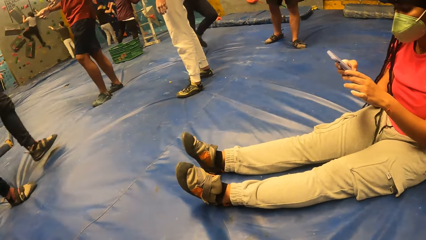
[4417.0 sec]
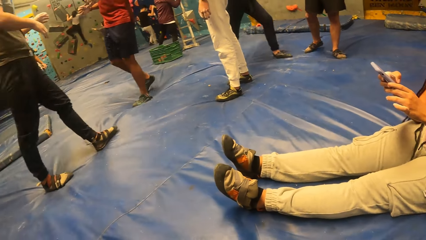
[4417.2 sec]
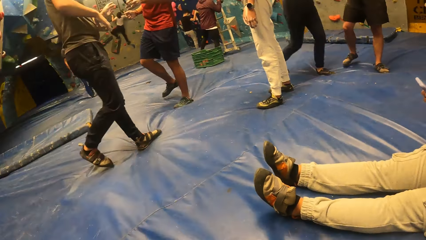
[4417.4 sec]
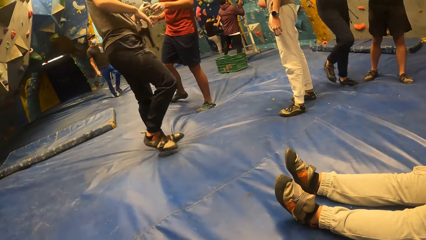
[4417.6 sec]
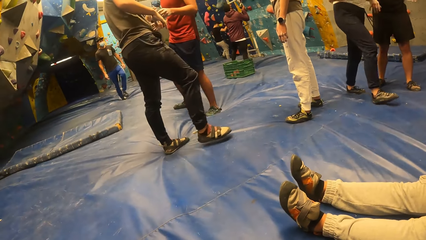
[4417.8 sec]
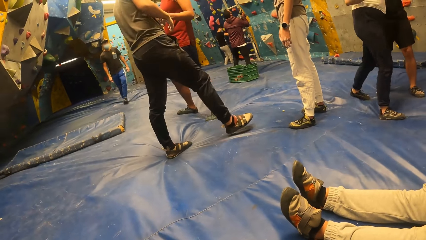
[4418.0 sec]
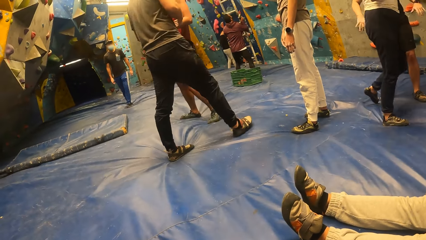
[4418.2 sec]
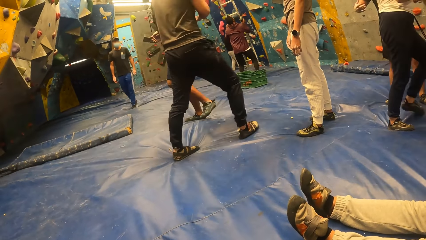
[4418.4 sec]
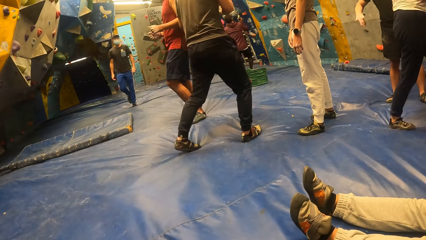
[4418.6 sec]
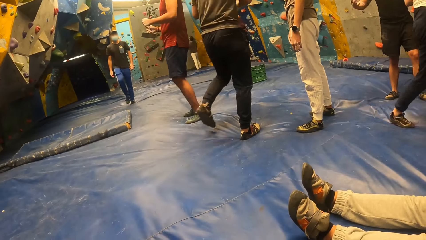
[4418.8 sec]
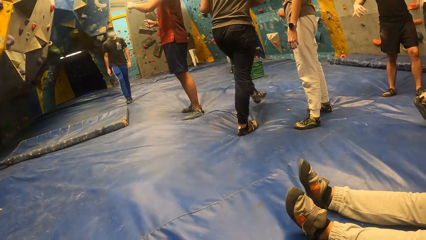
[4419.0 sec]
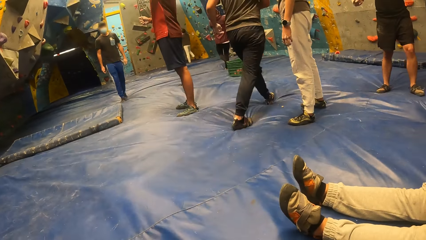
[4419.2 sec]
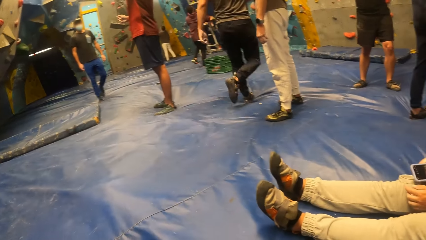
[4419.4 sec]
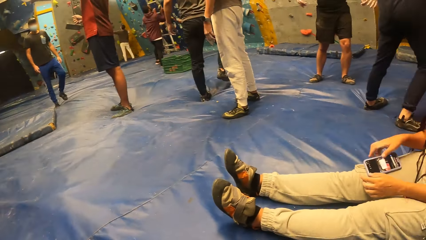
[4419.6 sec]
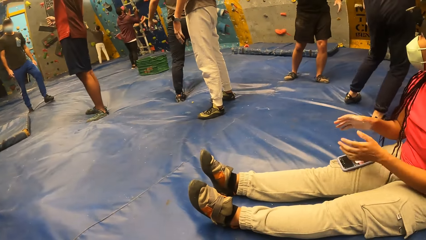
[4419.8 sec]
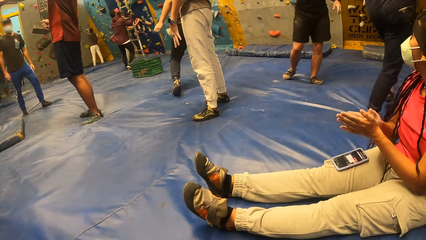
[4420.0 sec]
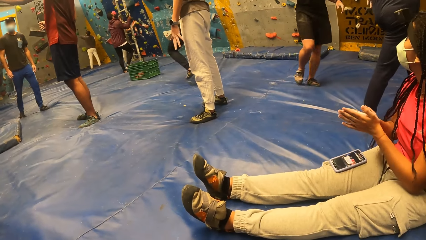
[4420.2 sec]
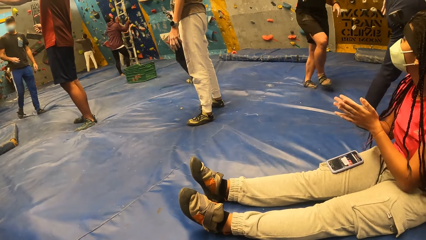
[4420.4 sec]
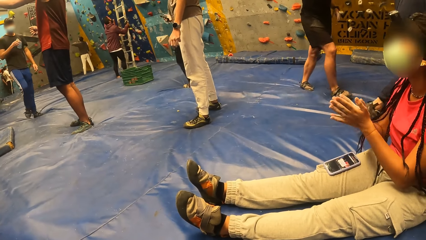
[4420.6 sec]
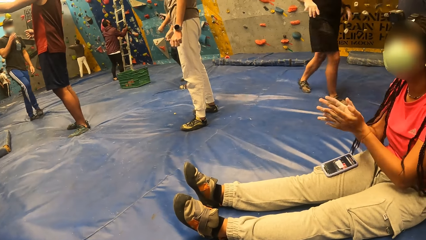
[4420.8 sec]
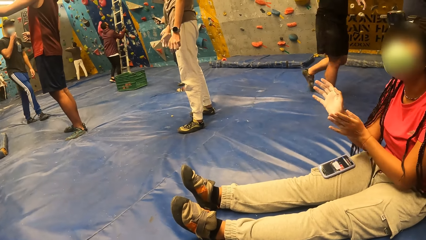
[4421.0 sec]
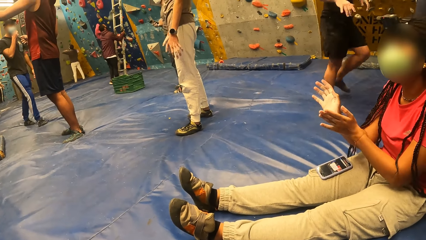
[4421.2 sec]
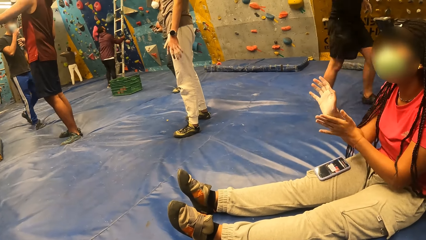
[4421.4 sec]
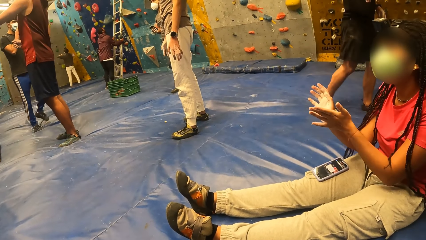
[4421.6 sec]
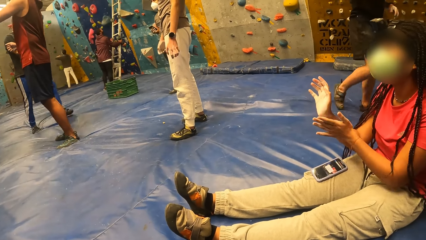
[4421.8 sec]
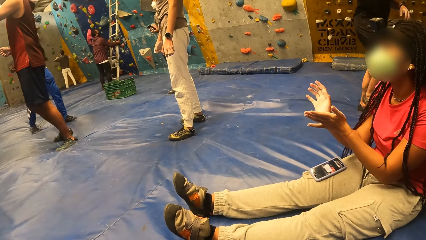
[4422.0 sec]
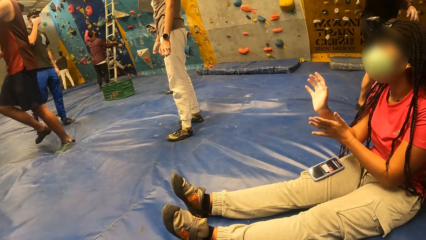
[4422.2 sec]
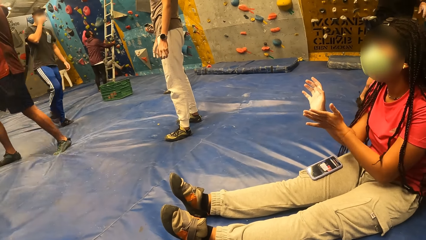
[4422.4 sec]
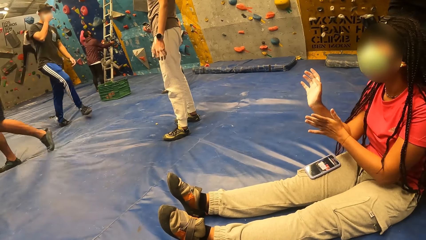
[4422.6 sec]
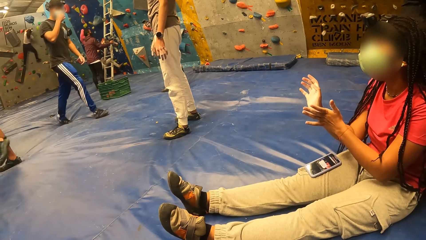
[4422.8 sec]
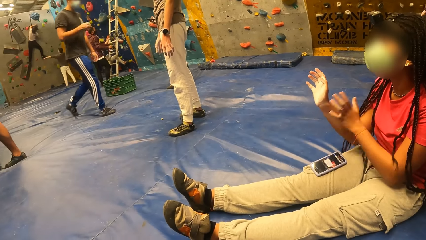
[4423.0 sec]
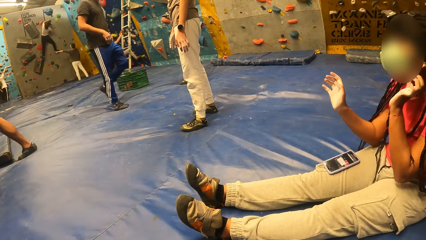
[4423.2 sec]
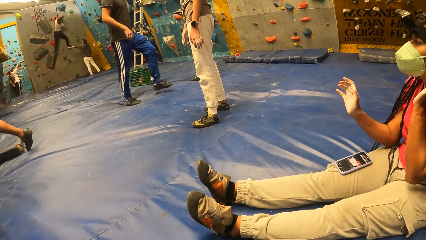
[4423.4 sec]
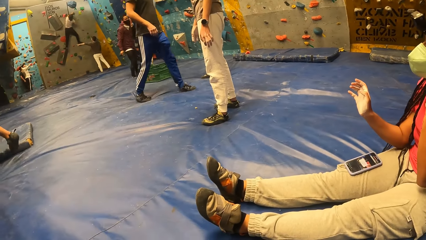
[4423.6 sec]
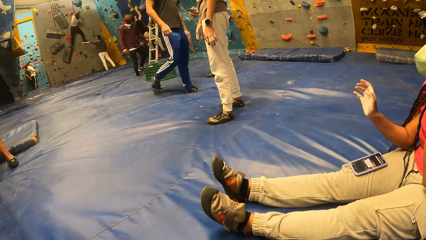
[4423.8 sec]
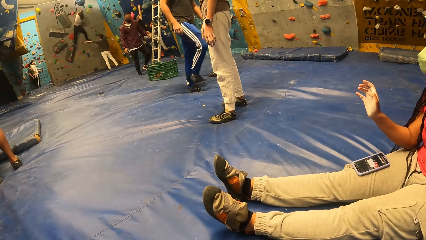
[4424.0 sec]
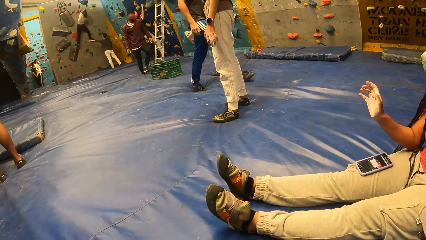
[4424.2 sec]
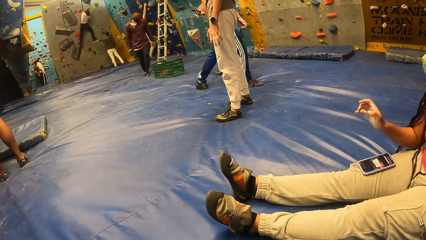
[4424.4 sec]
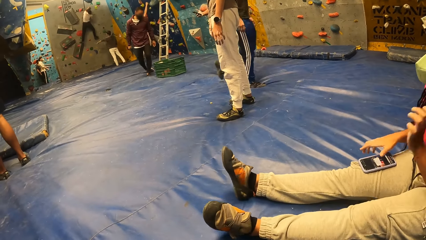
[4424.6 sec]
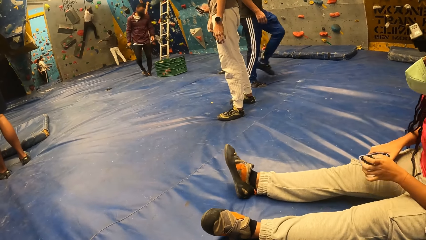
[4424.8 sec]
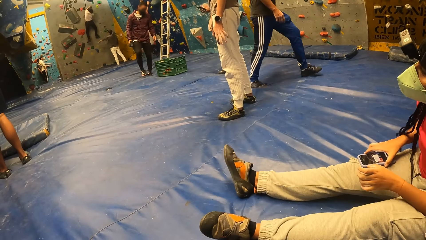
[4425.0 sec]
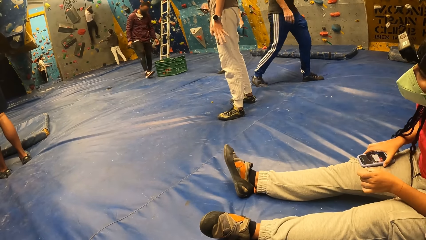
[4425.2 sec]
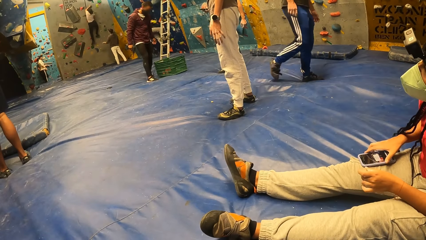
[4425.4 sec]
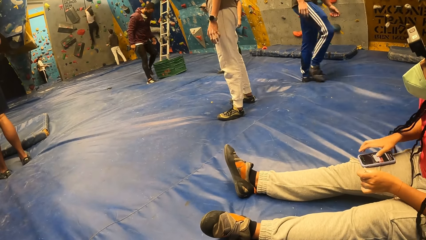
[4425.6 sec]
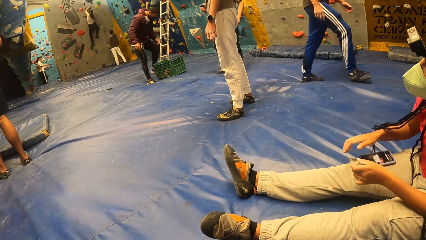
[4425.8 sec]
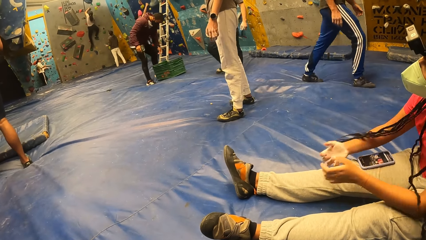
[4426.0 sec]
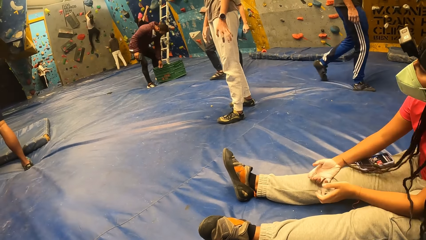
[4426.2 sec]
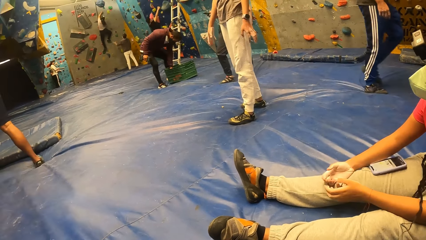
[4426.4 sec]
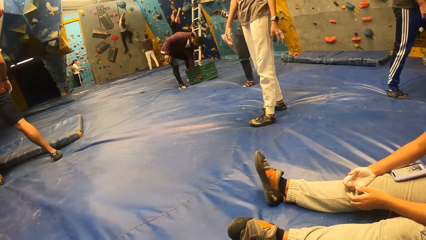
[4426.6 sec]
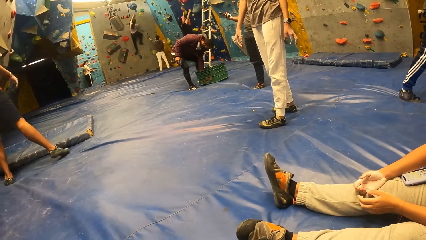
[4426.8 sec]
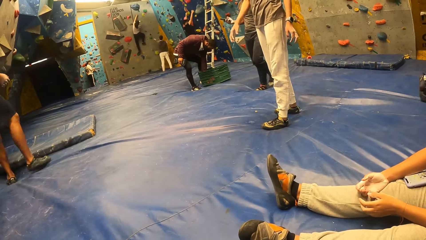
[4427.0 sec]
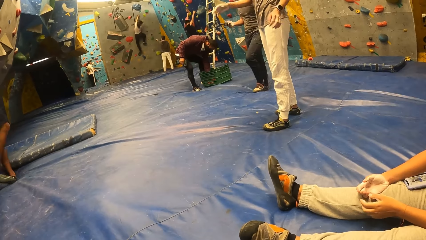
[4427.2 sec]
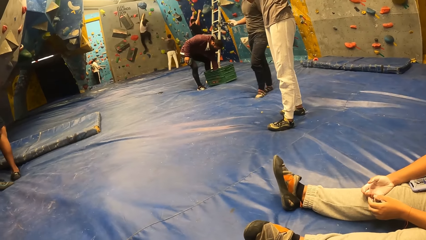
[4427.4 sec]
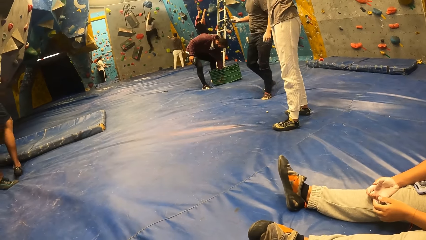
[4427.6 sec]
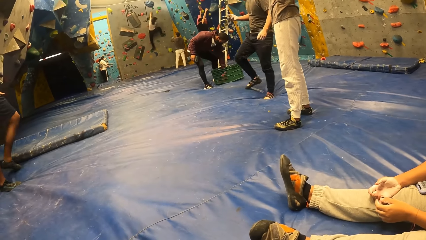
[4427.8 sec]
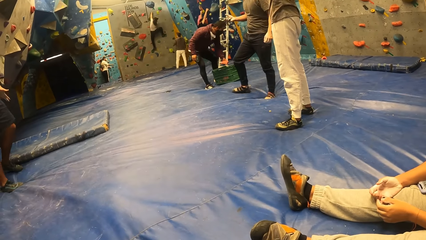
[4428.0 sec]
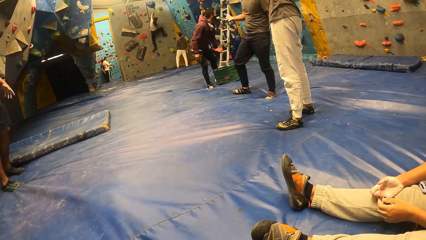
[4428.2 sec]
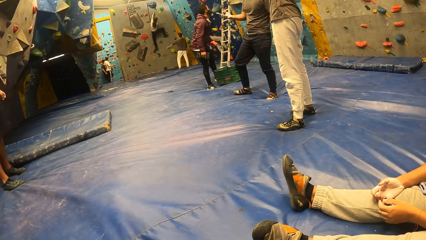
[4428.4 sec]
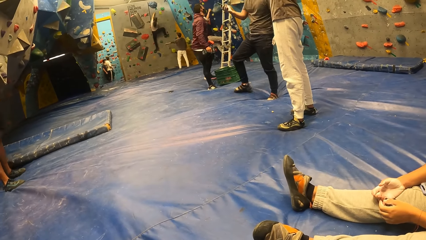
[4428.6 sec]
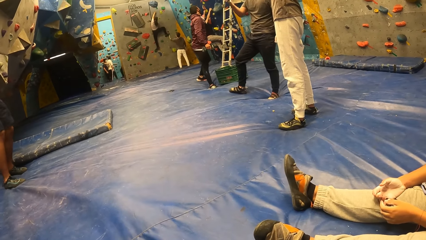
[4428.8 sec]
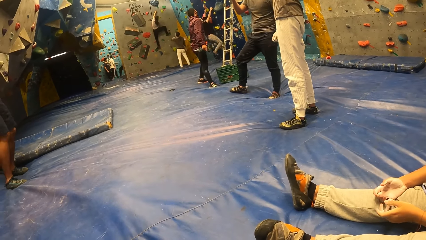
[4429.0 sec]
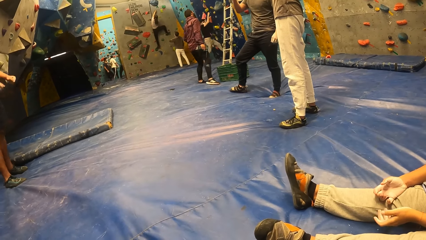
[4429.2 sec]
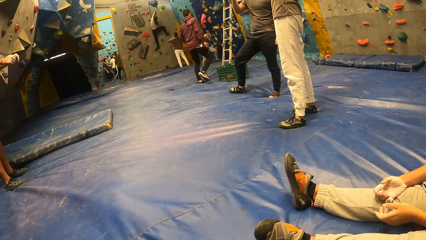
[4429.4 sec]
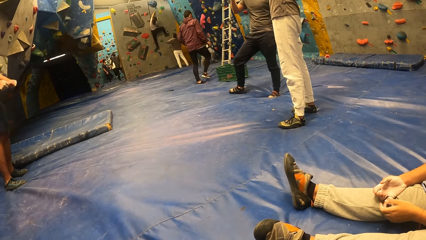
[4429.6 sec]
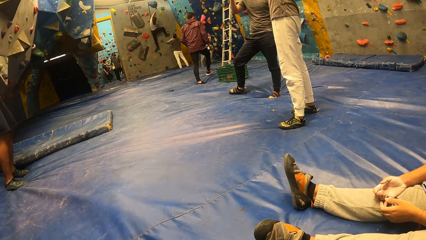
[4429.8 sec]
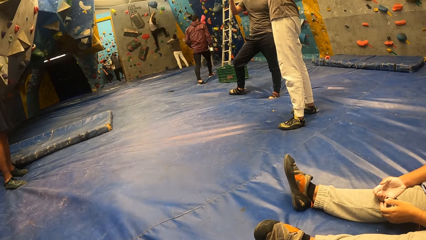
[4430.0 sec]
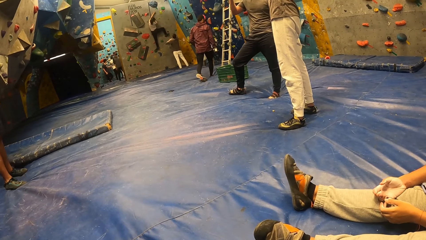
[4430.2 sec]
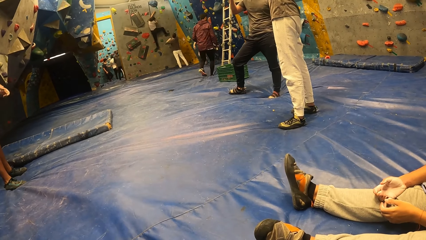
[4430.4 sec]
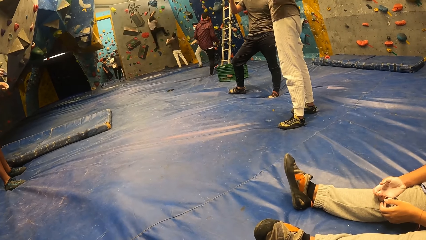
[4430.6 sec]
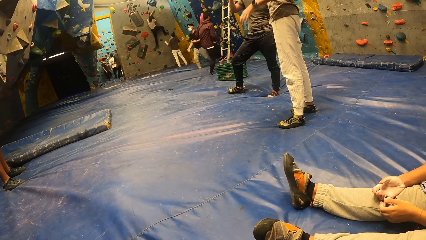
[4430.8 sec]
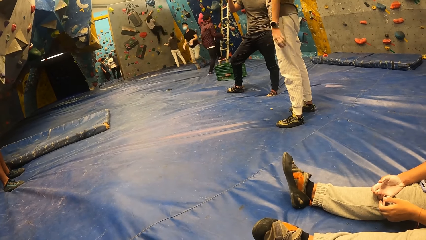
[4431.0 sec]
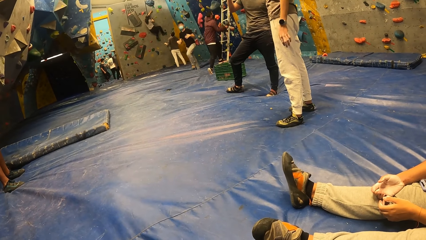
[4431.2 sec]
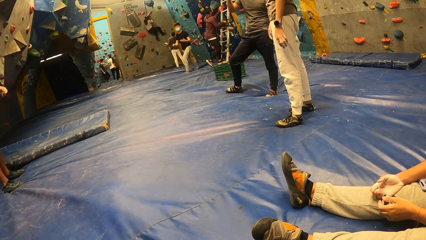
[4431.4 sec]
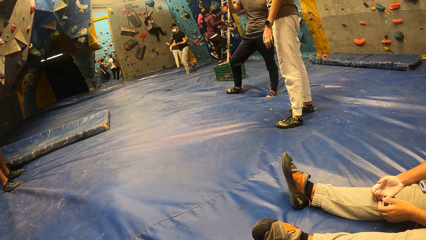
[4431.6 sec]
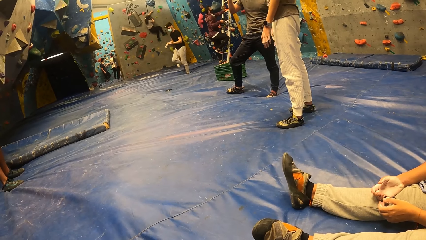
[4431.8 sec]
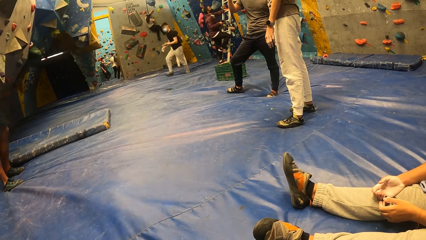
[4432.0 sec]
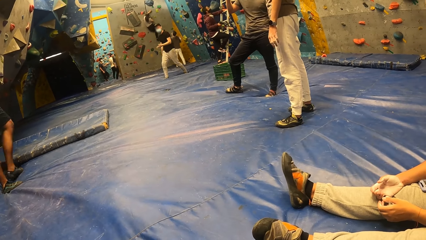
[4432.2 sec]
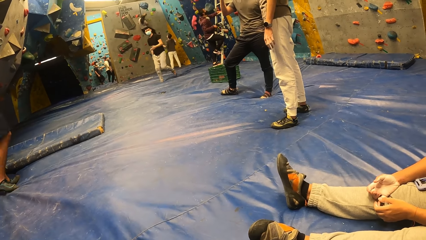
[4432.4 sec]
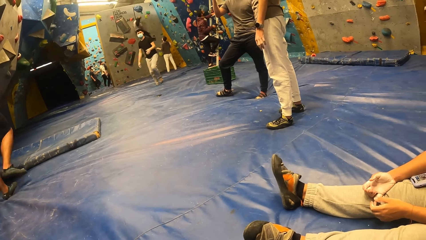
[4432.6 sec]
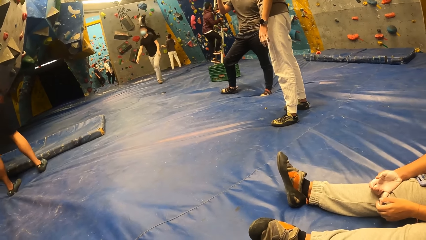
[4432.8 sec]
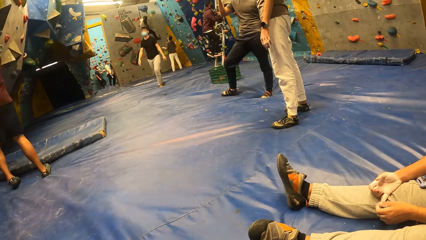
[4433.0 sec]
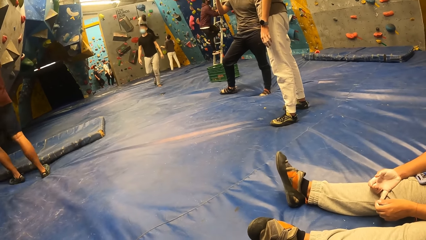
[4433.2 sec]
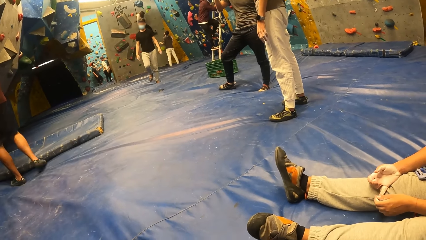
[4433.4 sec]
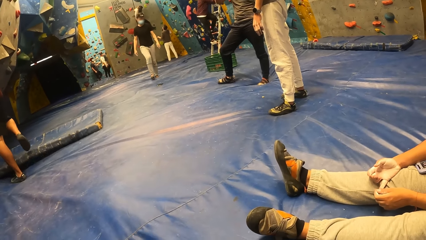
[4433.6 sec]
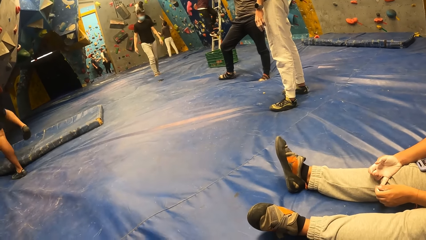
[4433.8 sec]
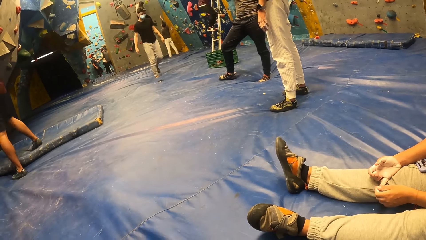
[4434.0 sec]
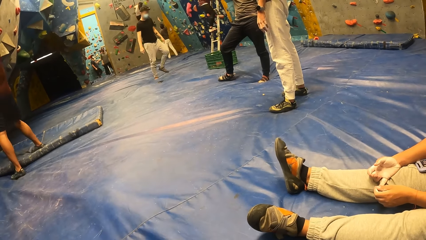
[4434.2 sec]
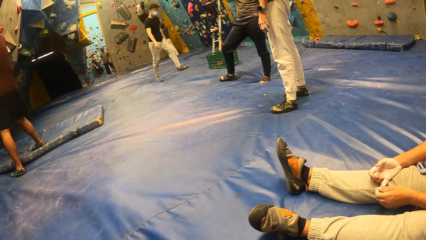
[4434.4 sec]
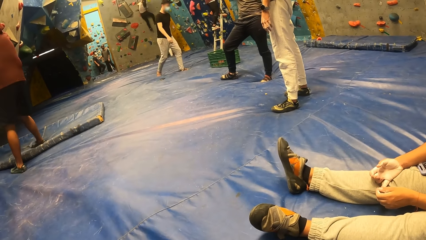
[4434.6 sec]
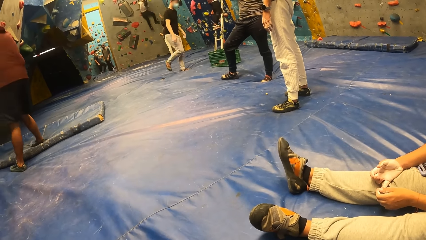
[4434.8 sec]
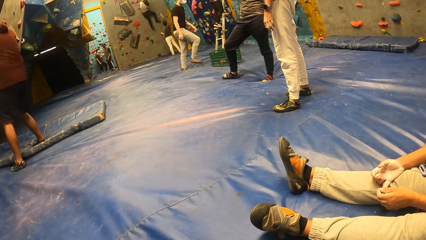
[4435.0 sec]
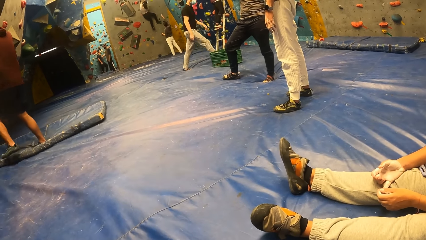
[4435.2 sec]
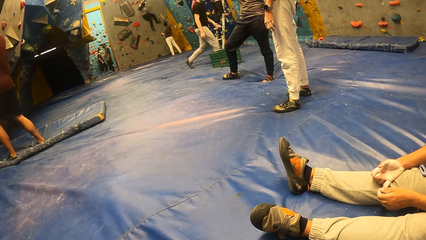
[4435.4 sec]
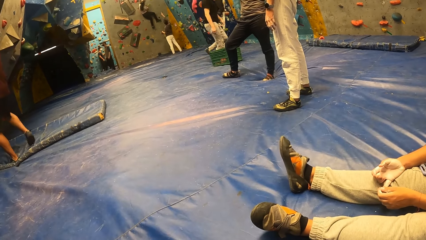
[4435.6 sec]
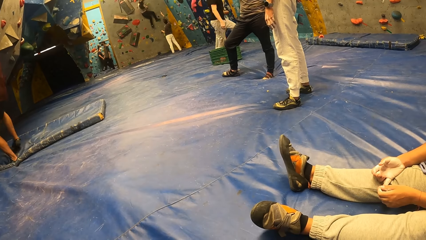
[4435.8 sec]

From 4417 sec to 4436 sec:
A woman operates a phone. The instructor moves a ladder across a climbing wall with both hands. A person walks in the room. Another person shakes hands. The woman drops the phone on her legs with both hands. The woman rubs both hands against each other. A man adjusts his nose mask with his right hand. The other person walks in the room. Another person walks in the room. The woman claps hands. The woman holds the phone on her leg with her right hand. She picks up the phone. Another person picks up a stepping stone. The instructor removes a climbing hold from a green crate on the crash pad with his left hand. That person walks in the room. The instructor places his left foot on the ladder. The instructor climbs the ladder with his left hand. Another person walks in the room. Another person walks in the room.
